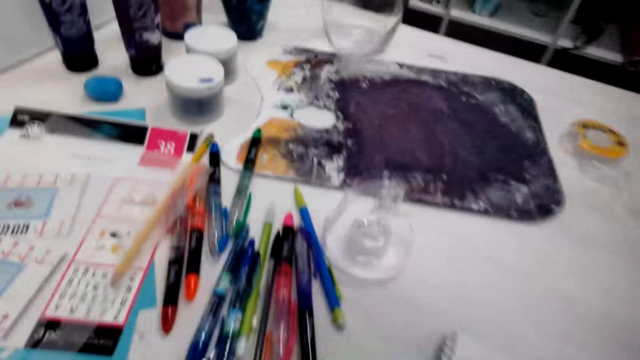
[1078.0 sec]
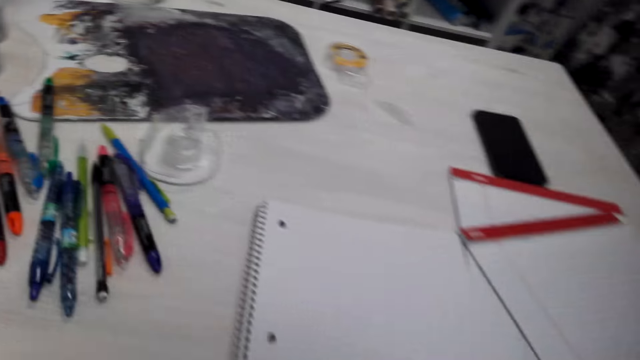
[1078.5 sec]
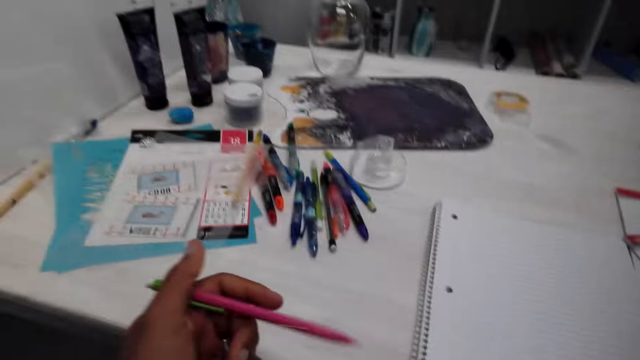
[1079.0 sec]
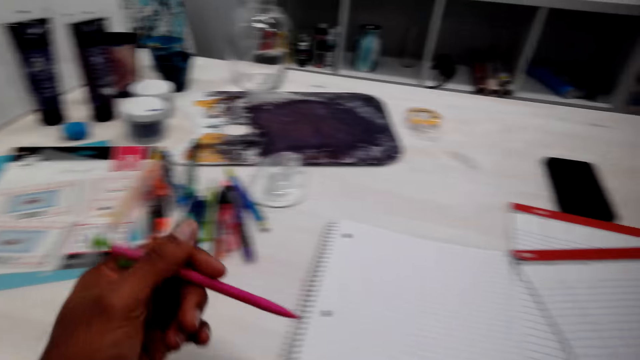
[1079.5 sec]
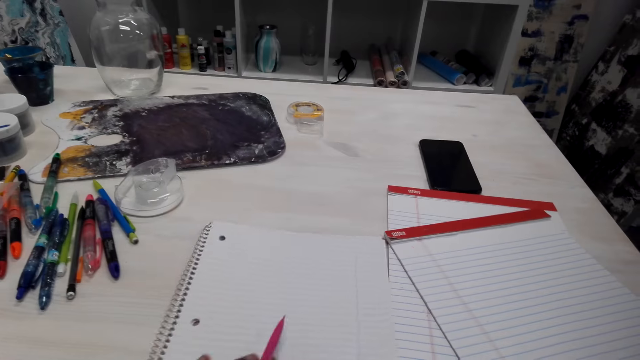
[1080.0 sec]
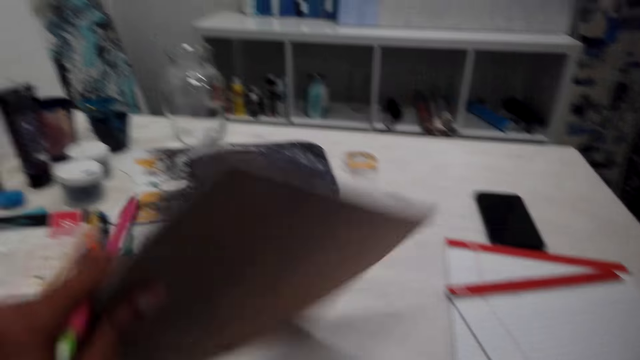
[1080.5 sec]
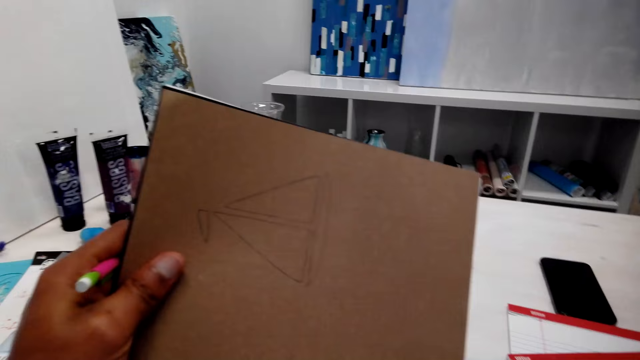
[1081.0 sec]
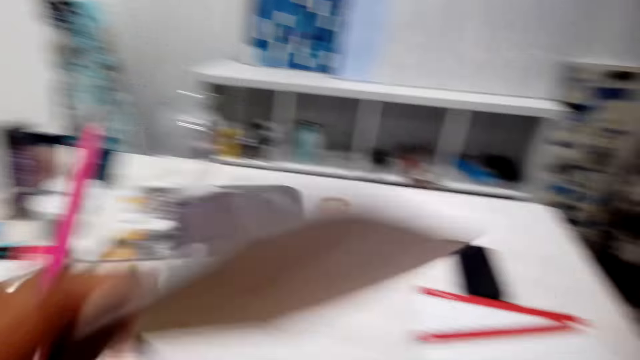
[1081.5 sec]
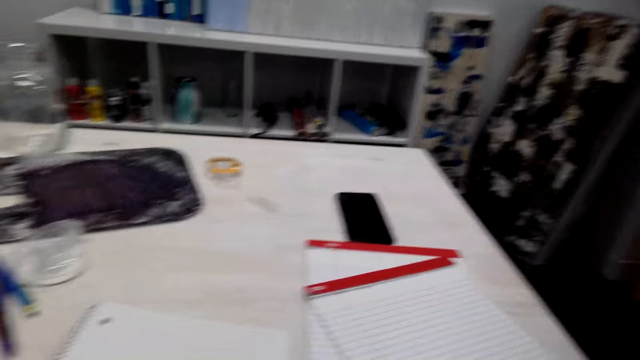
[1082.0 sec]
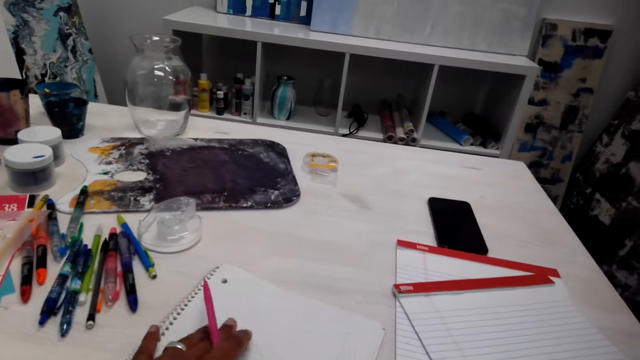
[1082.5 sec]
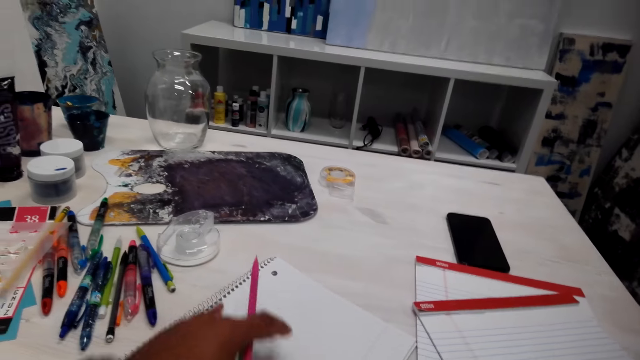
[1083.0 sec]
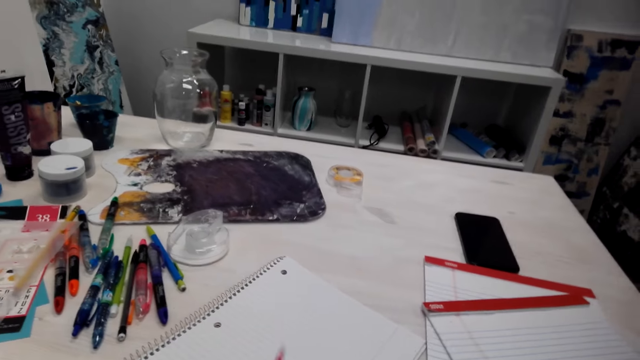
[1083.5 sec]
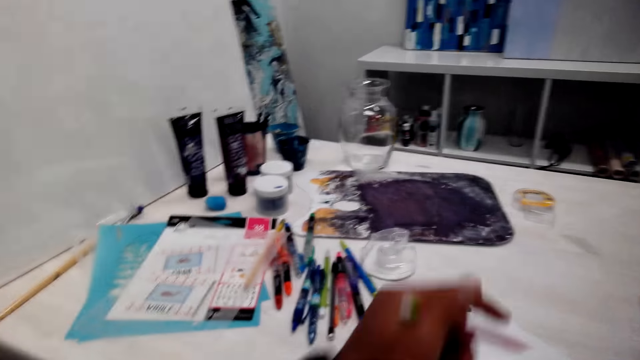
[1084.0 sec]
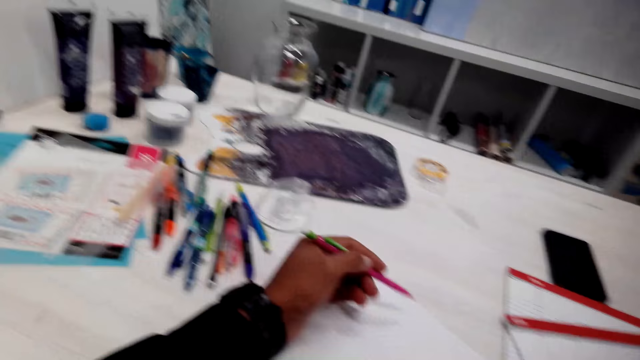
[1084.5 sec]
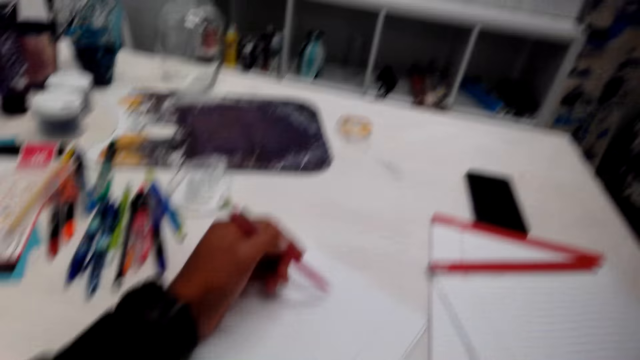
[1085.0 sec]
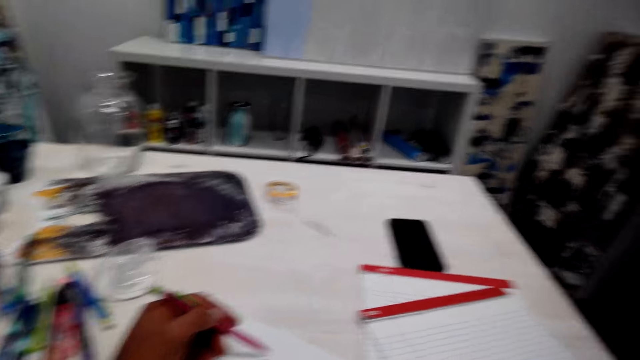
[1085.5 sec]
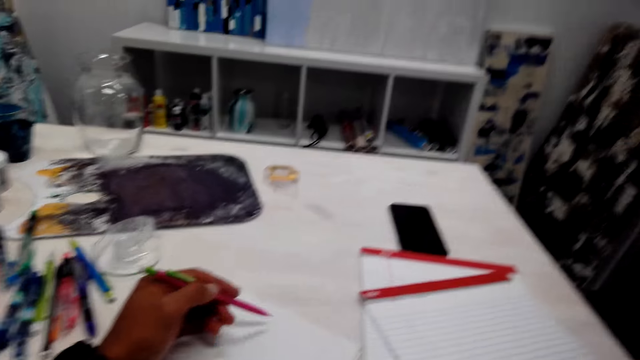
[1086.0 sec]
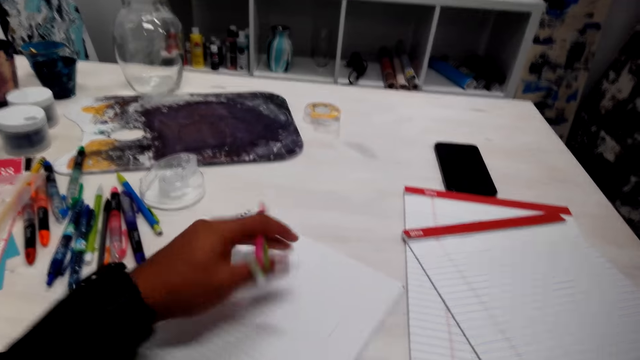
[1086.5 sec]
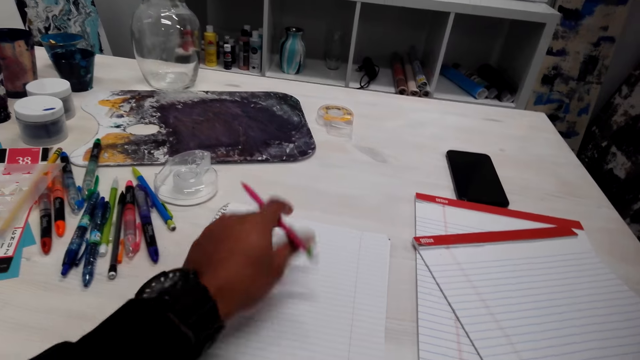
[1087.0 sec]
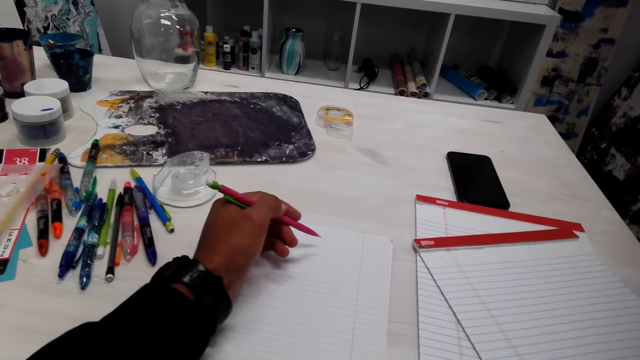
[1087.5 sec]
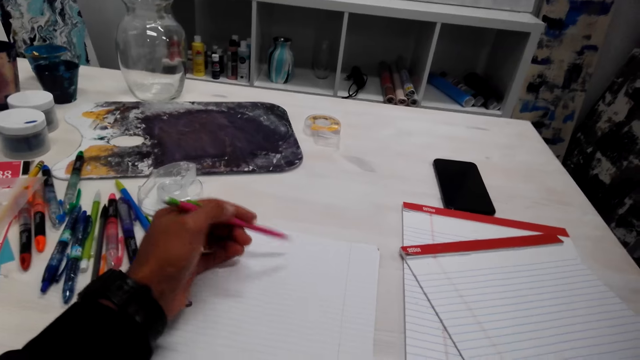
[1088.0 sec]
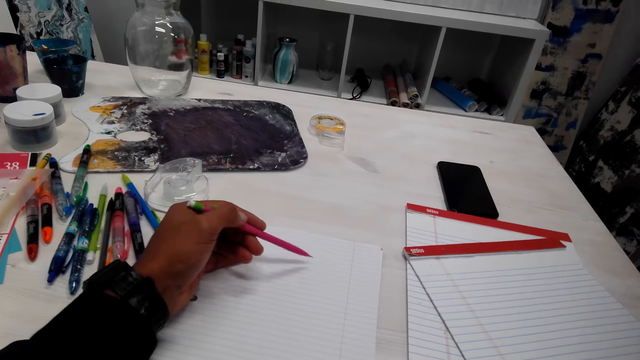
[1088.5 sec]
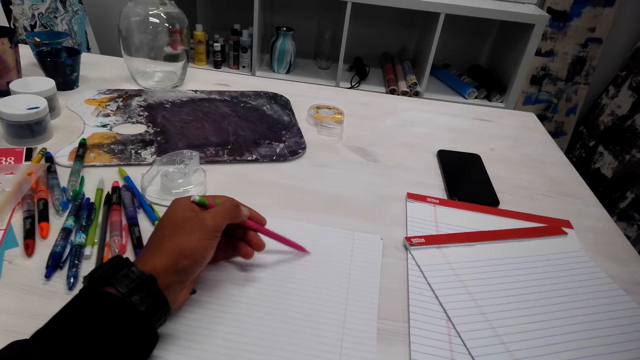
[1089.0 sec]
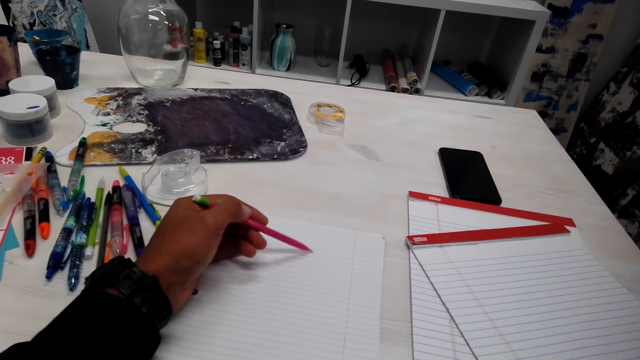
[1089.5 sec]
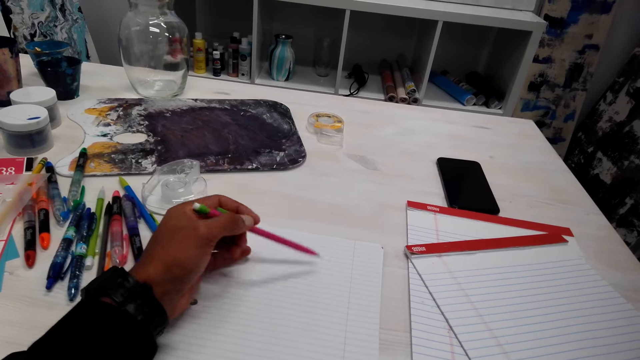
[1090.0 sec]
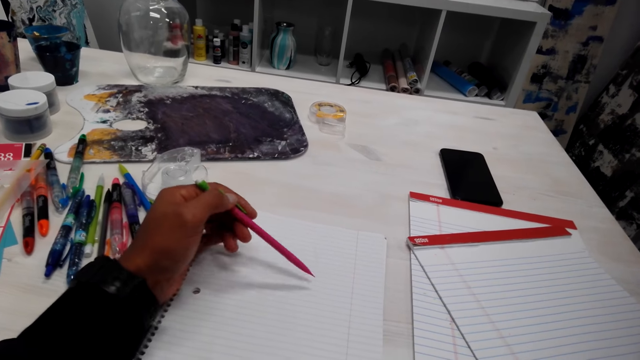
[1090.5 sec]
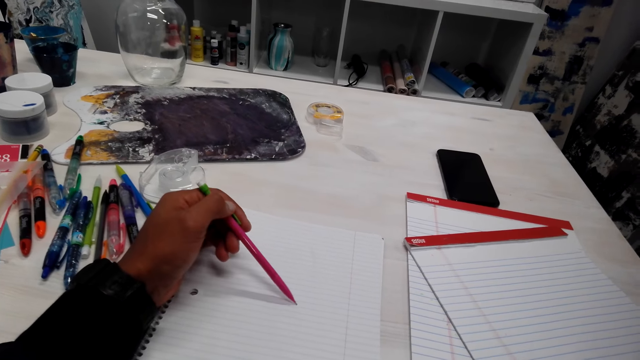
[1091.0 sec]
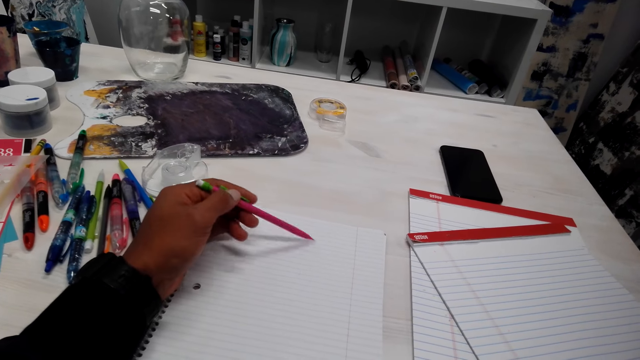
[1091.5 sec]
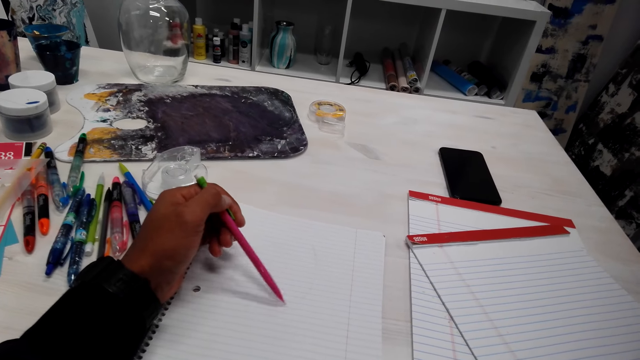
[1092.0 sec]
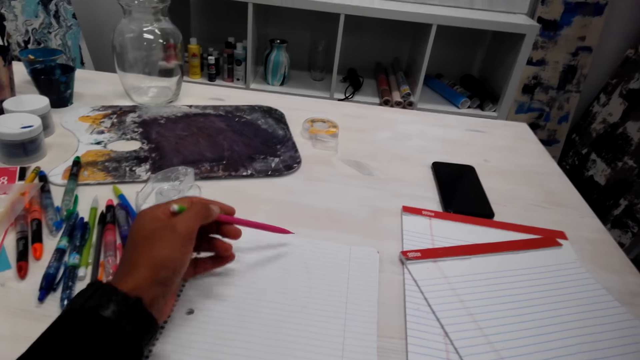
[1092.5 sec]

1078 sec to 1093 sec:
The camera wearer looks around. They touch a pen. They raise a book. They put down the book. They touch the book. They write. They adjust the book on the table. They draw on the book with the pen.

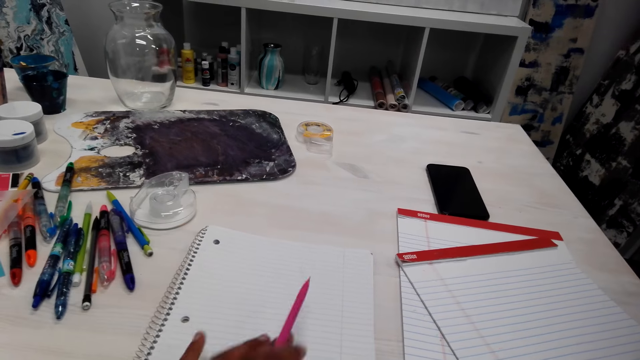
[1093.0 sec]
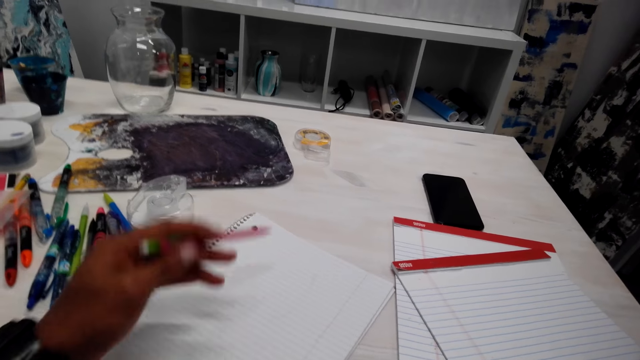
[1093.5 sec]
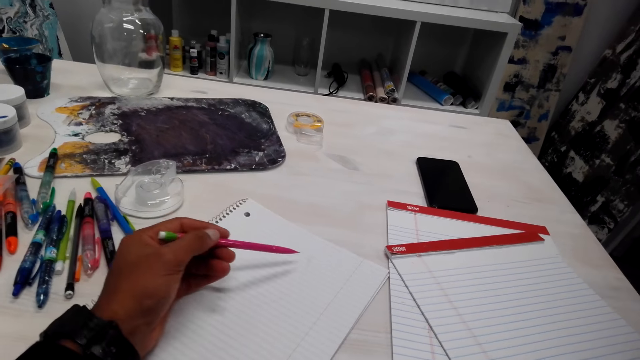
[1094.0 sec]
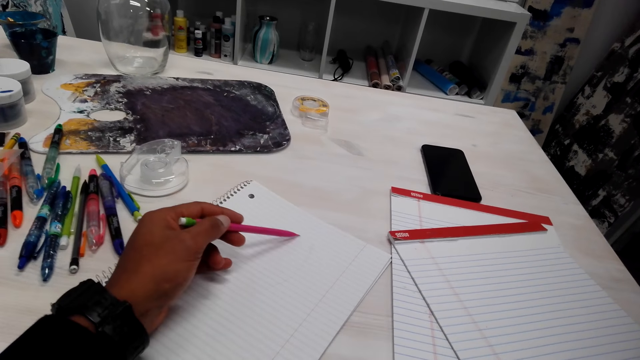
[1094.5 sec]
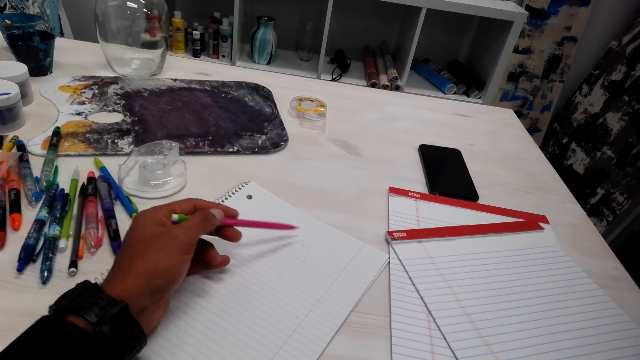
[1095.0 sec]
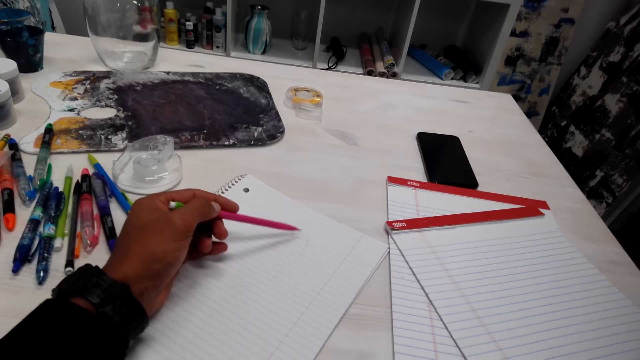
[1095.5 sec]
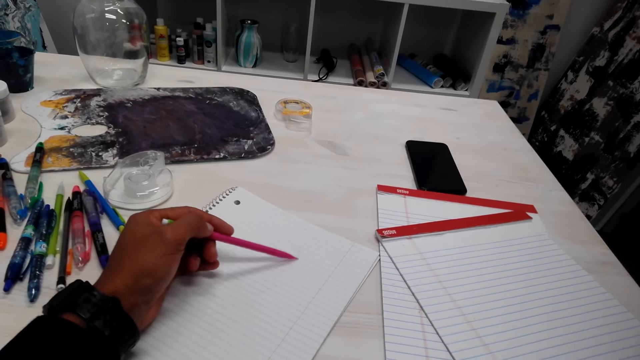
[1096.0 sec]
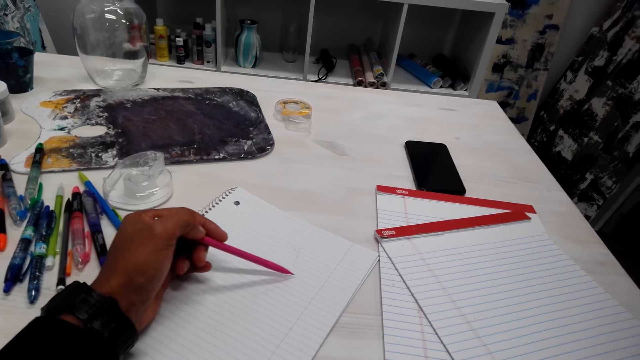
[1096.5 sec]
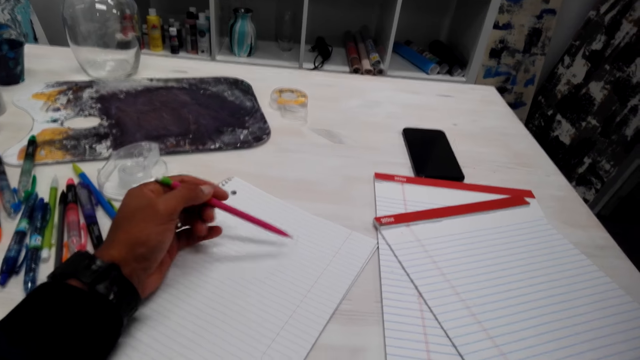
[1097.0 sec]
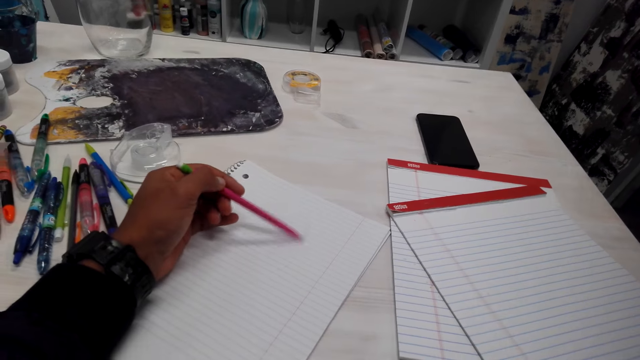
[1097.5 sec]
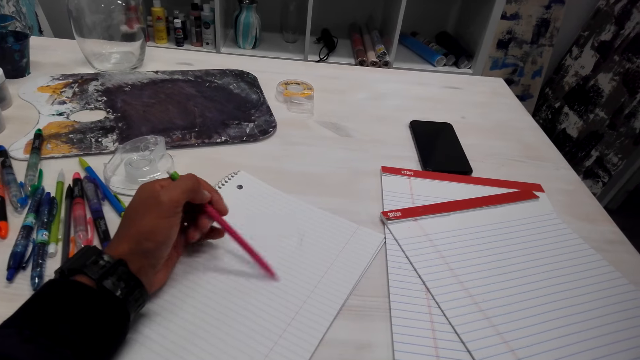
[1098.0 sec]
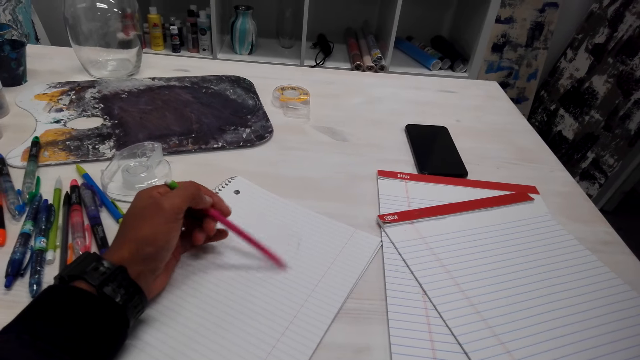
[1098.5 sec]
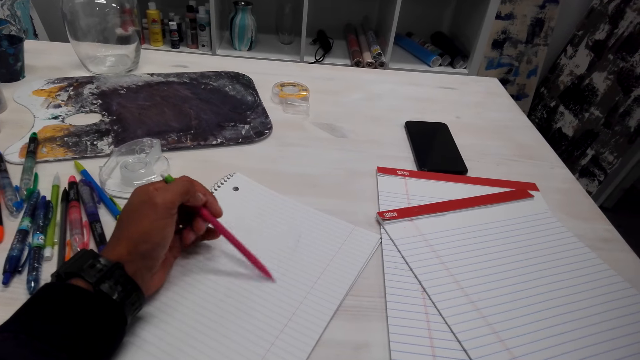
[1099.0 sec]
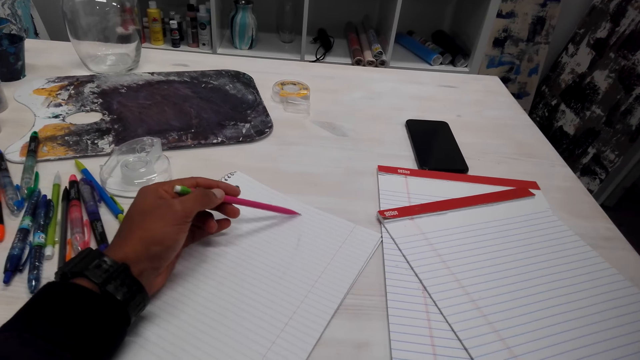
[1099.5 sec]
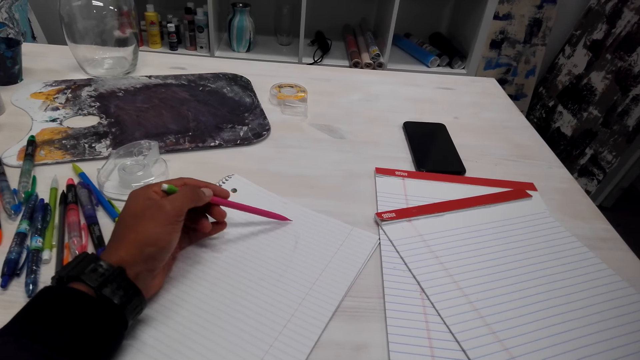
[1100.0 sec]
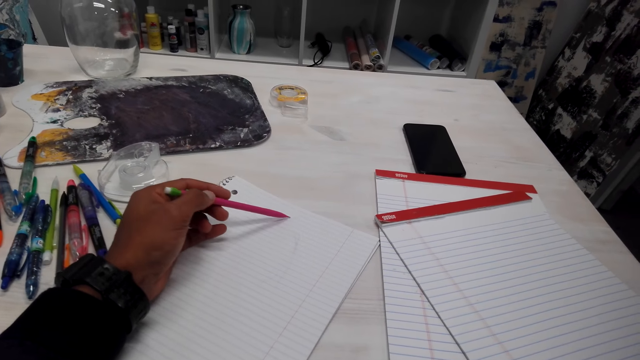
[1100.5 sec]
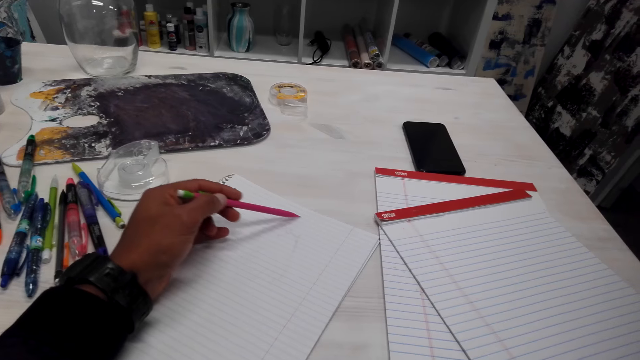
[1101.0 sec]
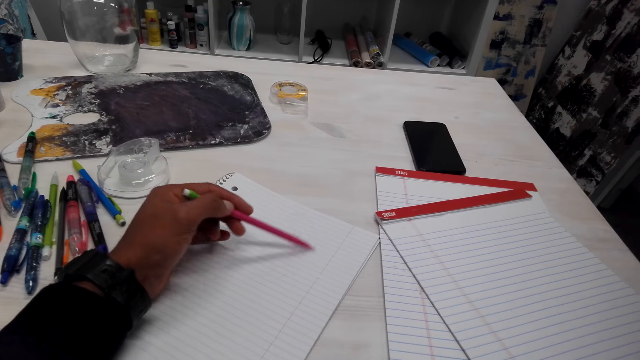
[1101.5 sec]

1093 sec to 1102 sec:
The camera wearer adjusts a book. They draw on the book with a pen.
